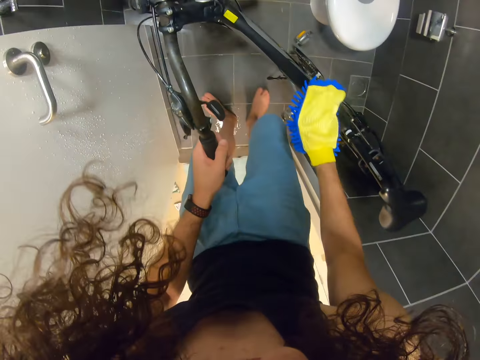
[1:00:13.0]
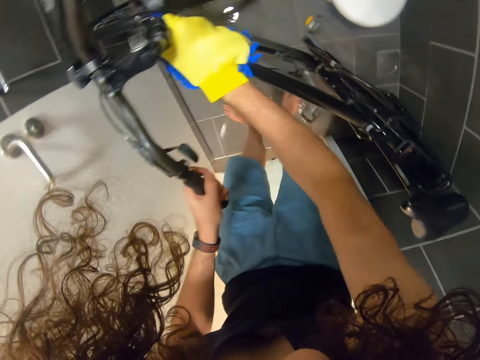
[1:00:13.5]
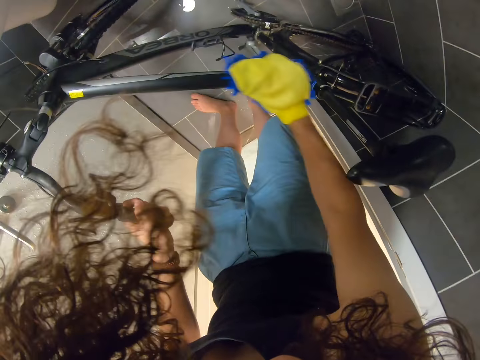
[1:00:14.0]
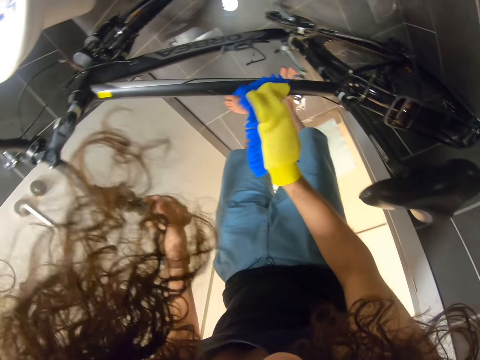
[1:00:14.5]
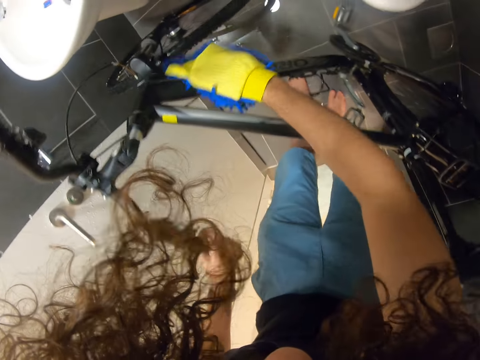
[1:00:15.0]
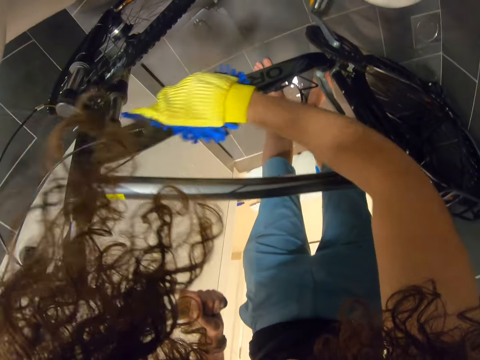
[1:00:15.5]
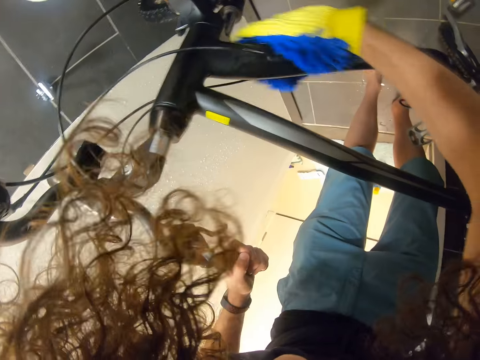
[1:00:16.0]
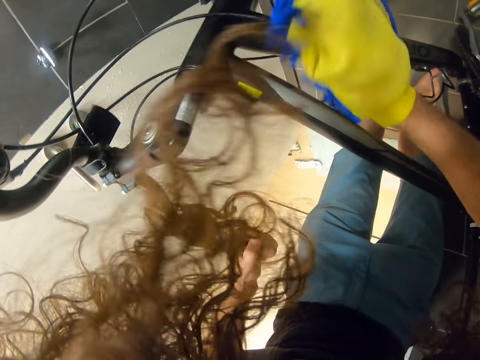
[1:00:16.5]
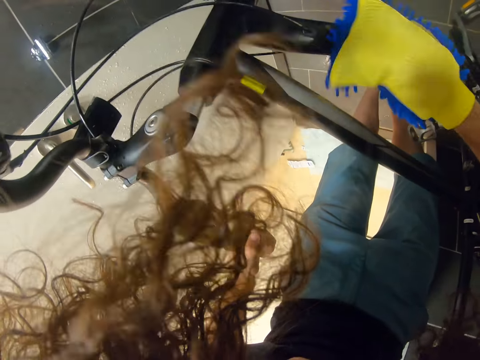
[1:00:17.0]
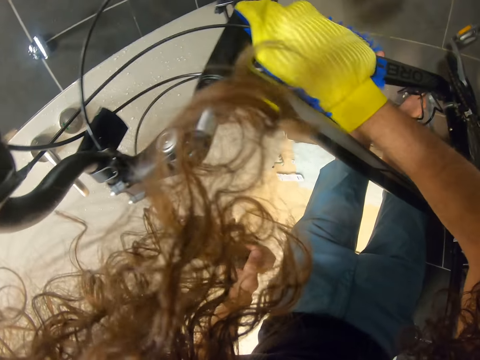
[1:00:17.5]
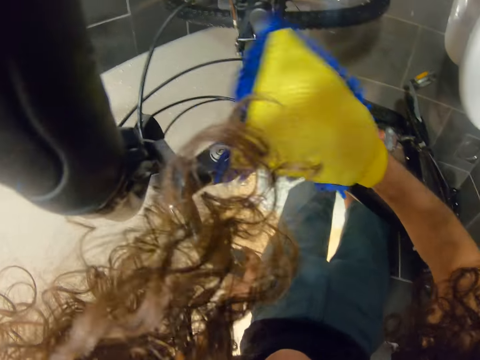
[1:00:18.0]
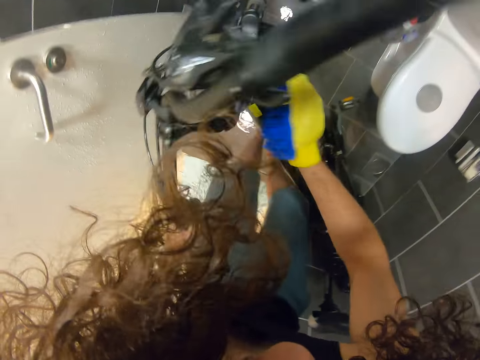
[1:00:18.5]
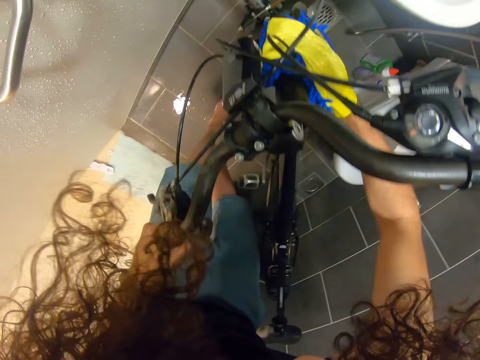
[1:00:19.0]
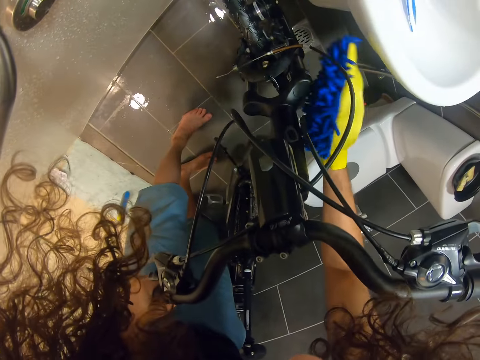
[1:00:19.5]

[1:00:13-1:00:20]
The camera wearer wipes the frame.

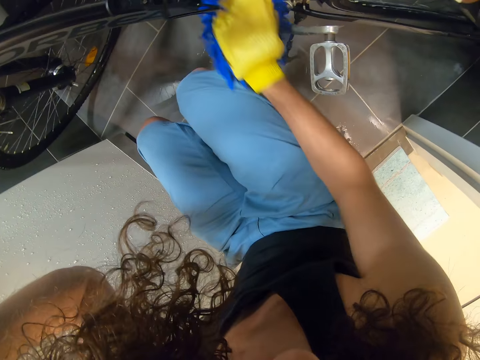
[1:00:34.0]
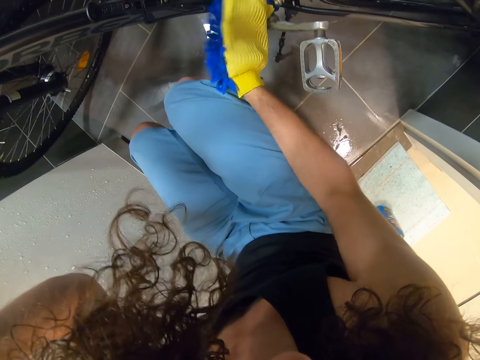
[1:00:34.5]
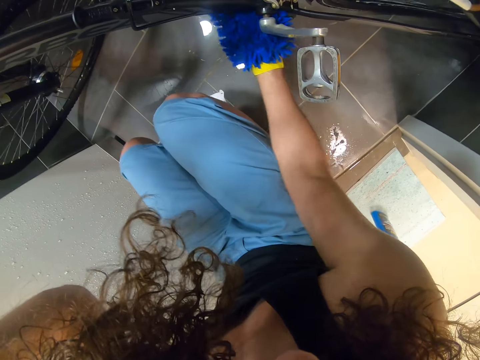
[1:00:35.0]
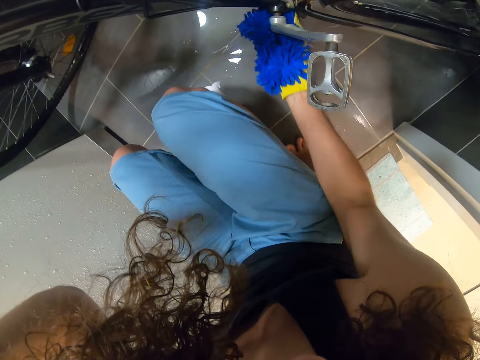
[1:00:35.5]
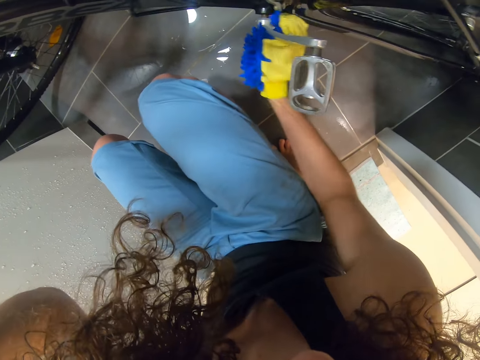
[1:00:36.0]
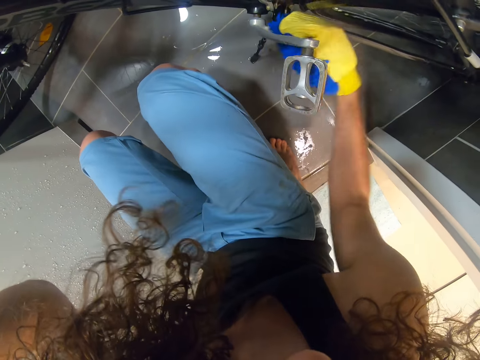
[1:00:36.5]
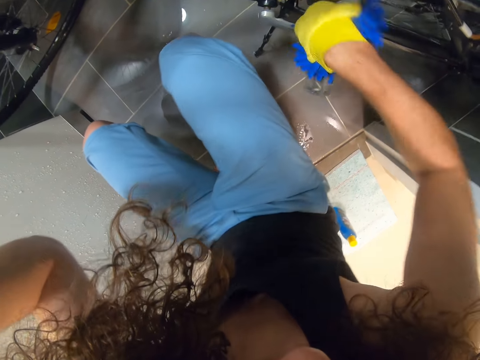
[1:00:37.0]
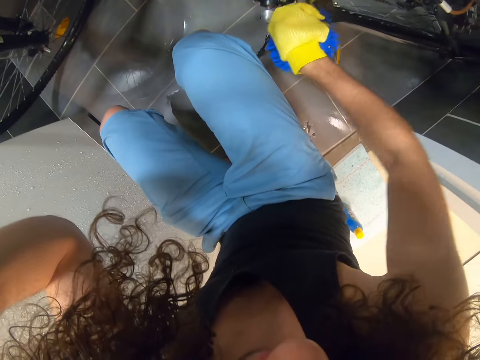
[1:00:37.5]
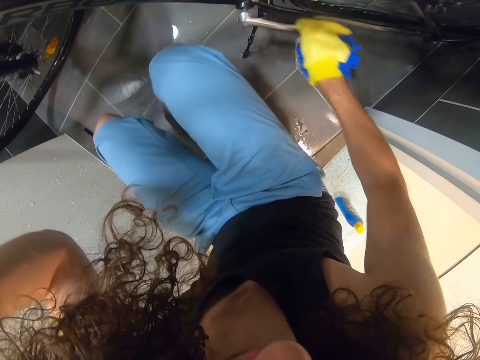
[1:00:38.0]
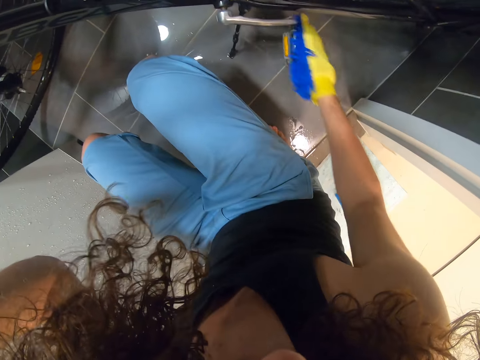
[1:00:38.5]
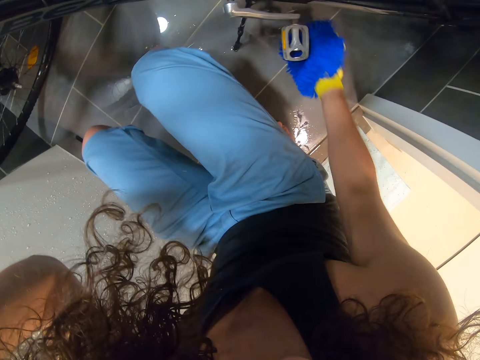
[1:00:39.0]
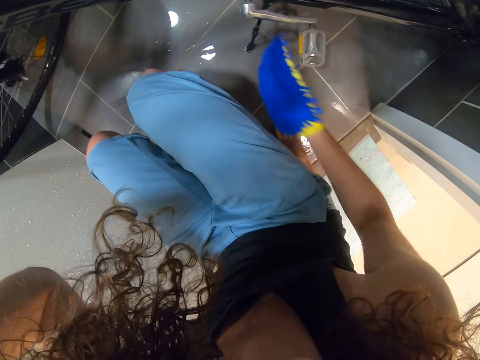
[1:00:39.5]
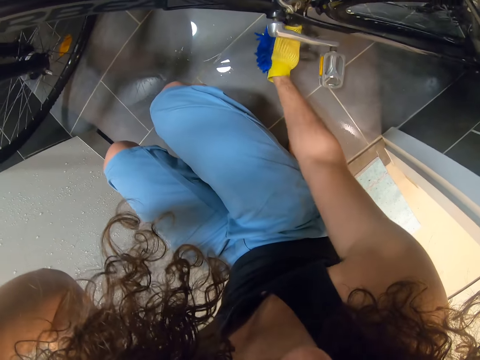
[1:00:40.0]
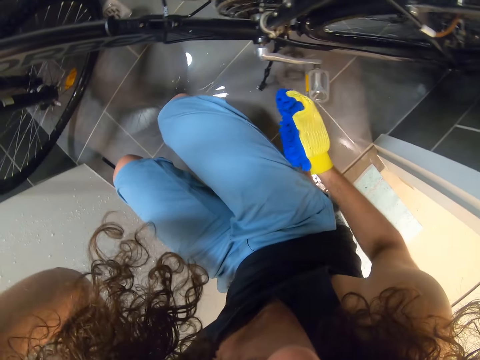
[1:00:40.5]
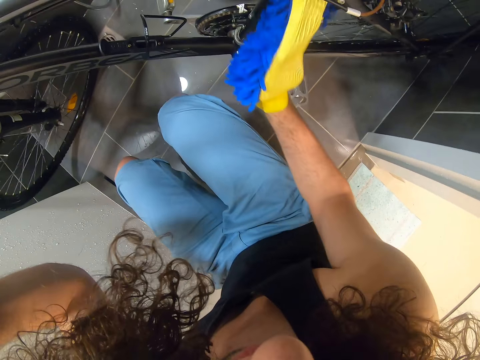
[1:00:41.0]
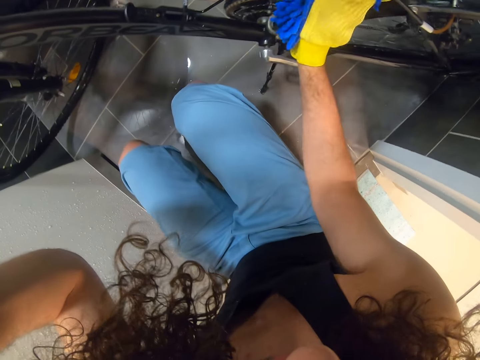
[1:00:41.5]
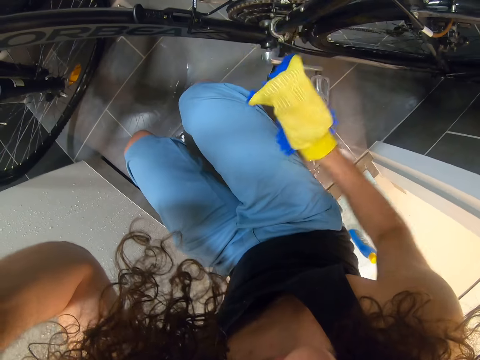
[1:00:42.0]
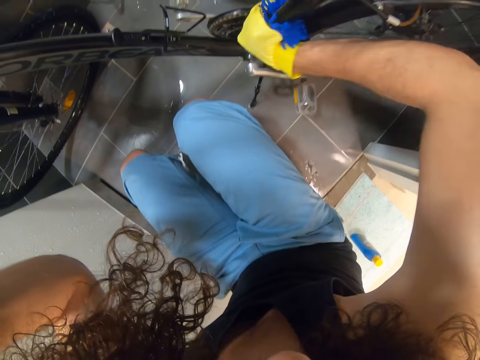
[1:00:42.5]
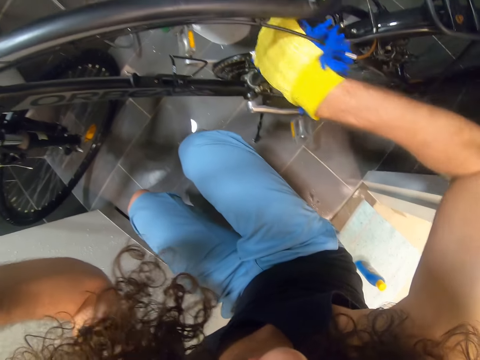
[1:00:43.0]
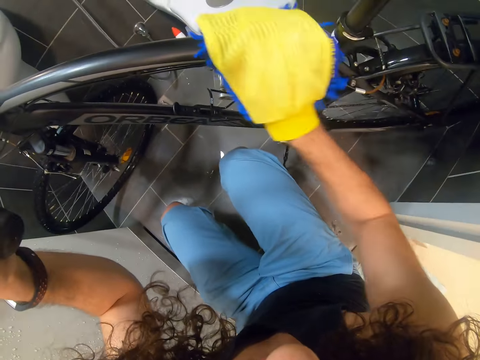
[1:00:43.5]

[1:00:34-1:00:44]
The camera wearer wipes the pedal. They wipe the frame.

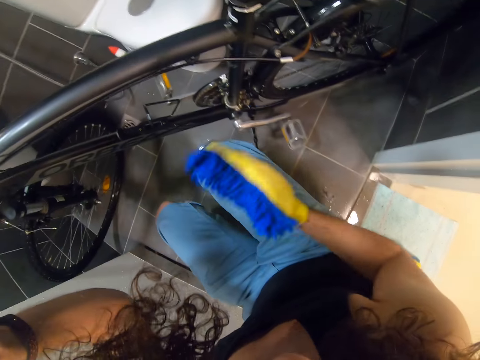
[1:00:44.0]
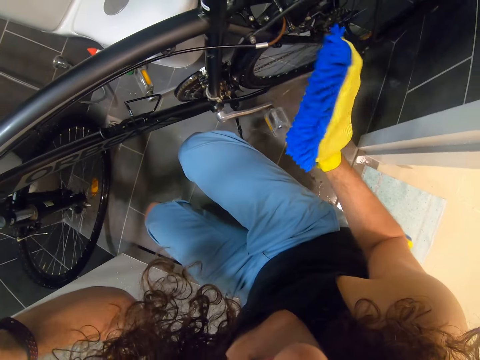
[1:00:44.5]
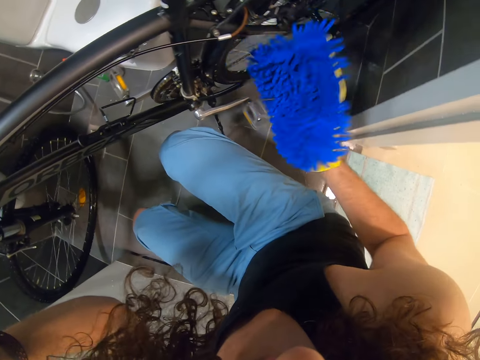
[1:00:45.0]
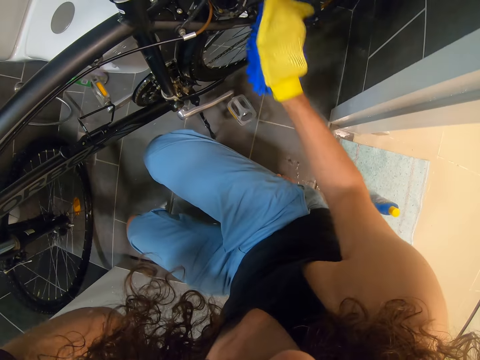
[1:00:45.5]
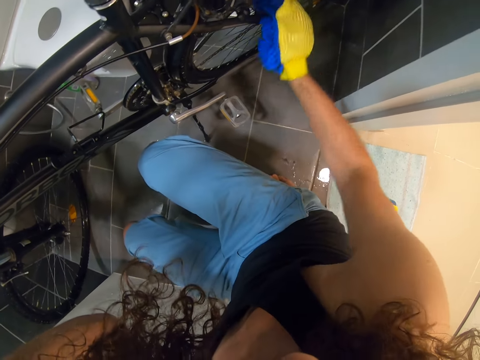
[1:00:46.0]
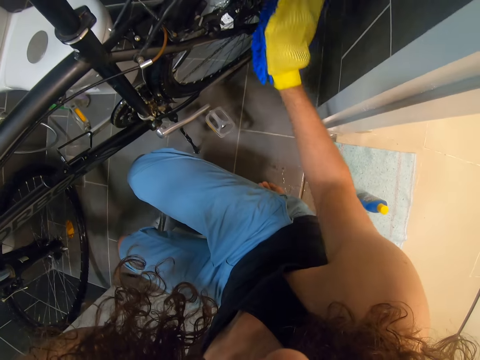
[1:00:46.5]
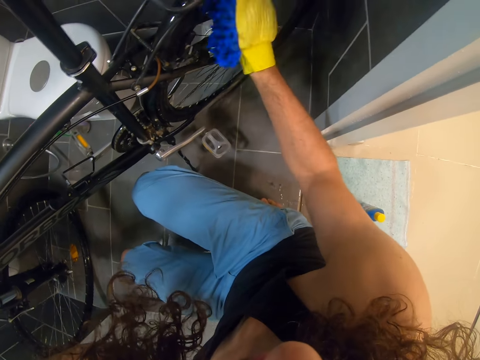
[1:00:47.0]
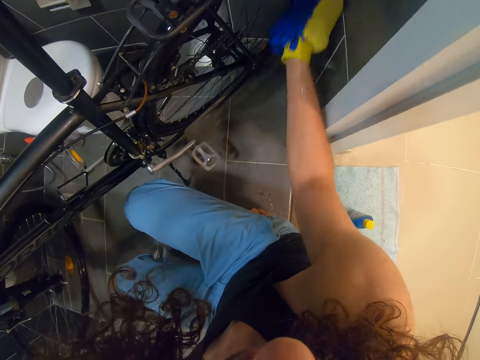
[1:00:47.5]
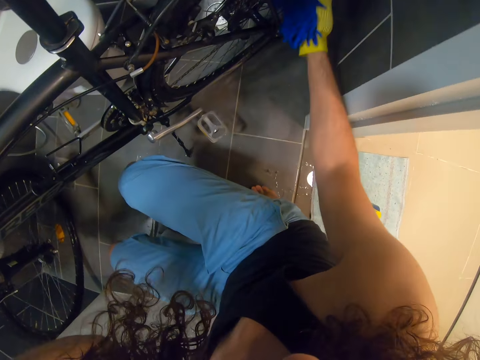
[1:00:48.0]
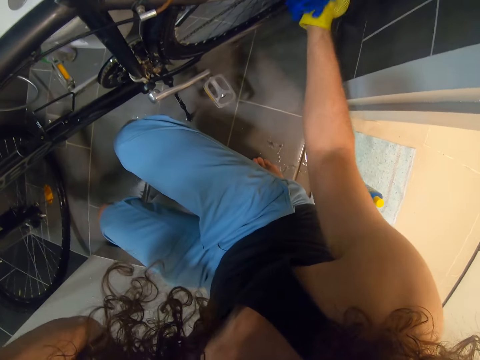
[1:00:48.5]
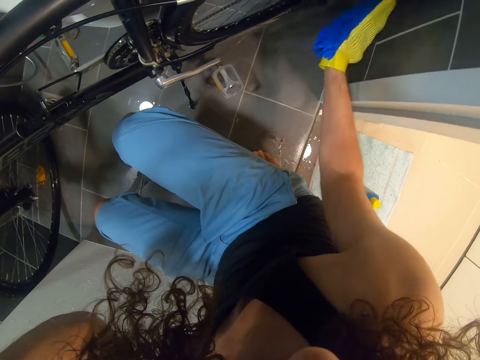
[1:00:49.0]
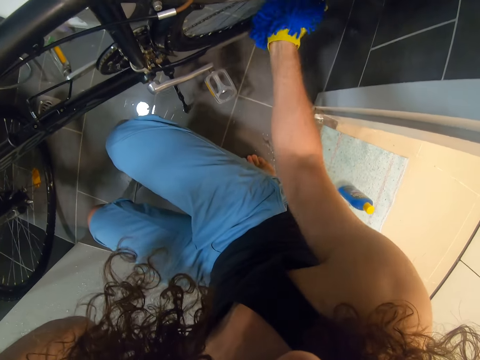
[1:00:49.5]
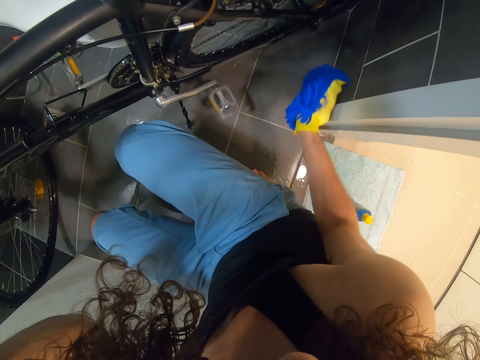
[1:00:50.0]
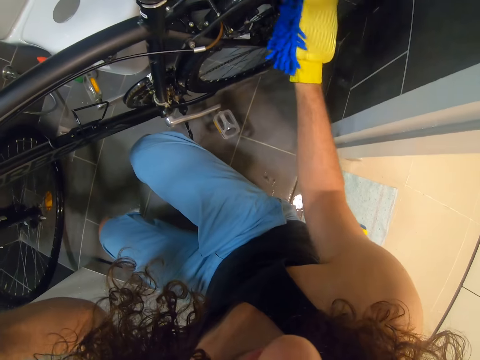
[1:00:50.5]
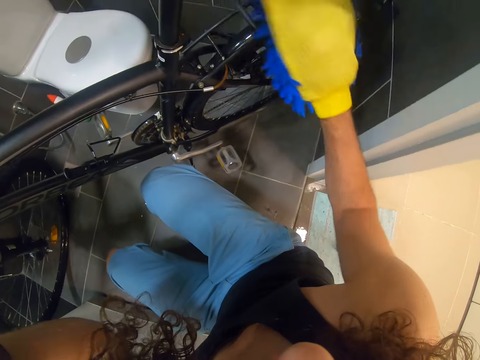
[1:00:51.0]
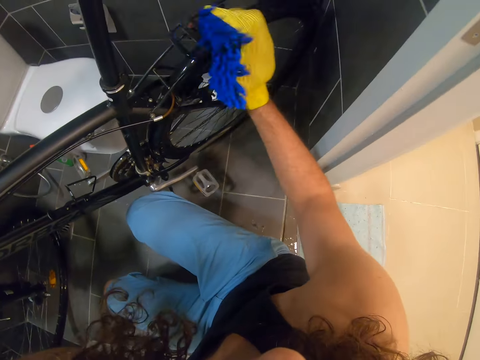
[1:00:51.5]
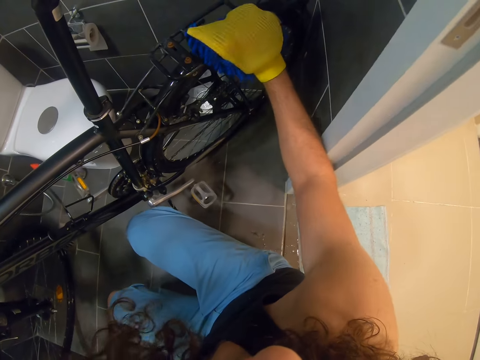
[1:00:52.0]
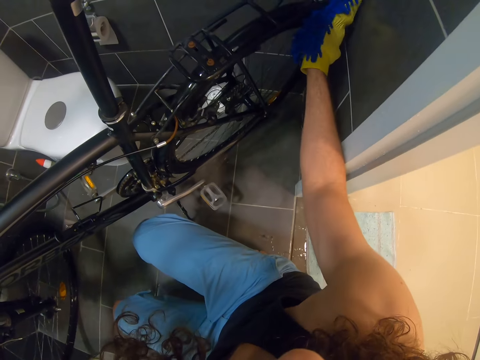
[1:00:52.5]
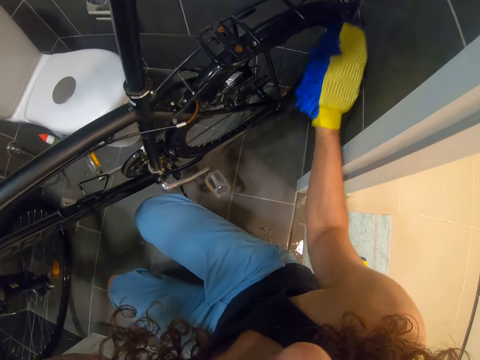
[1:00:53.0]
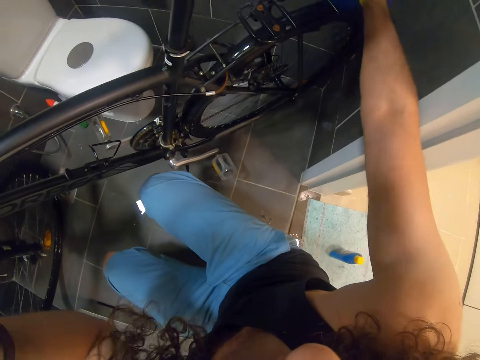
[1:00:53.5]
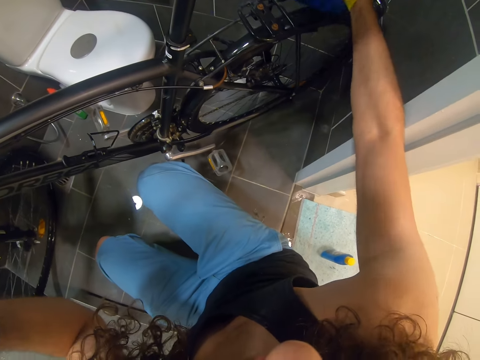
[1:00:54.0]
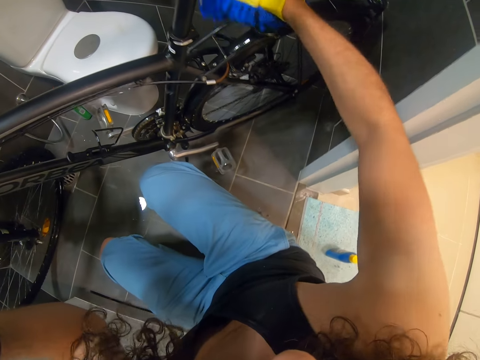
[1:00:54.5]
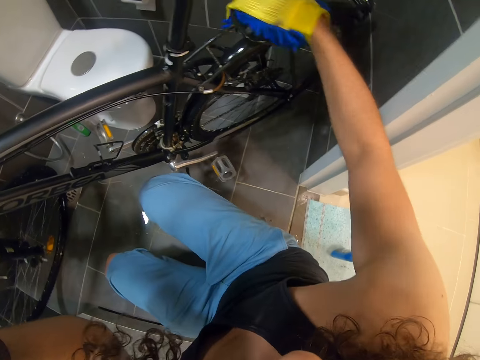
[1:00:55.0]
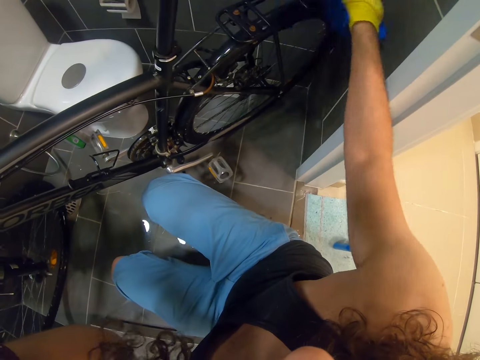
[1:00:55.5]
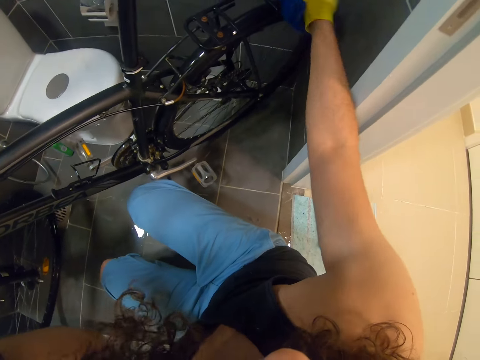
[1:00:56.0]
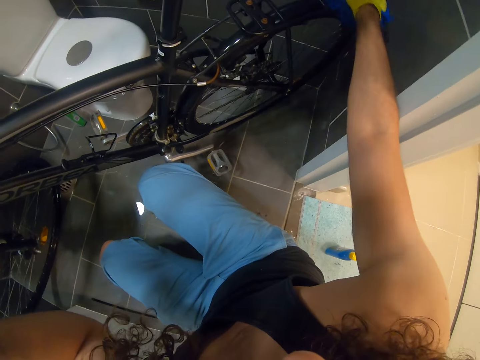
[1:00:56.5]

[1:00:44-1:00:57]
The camera wearer stares at something. They wipe parts of a bicycle.
